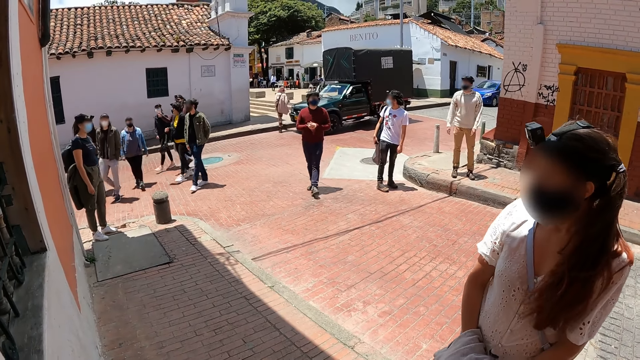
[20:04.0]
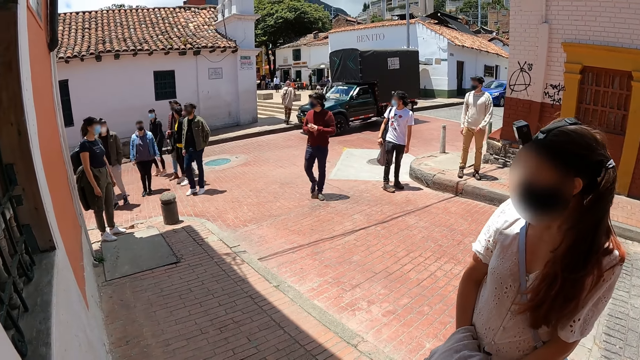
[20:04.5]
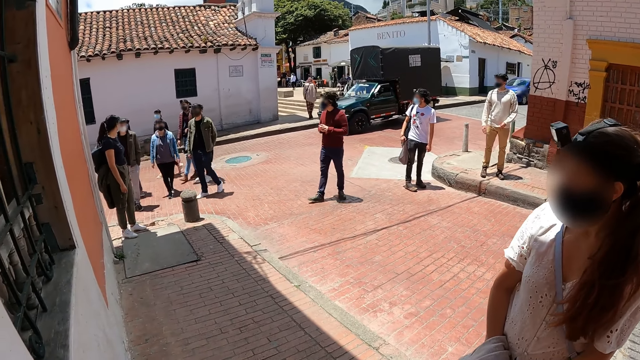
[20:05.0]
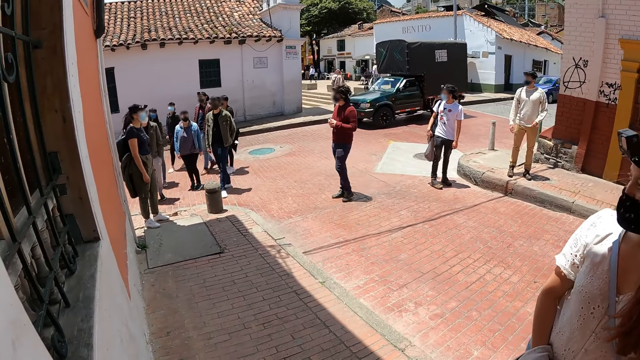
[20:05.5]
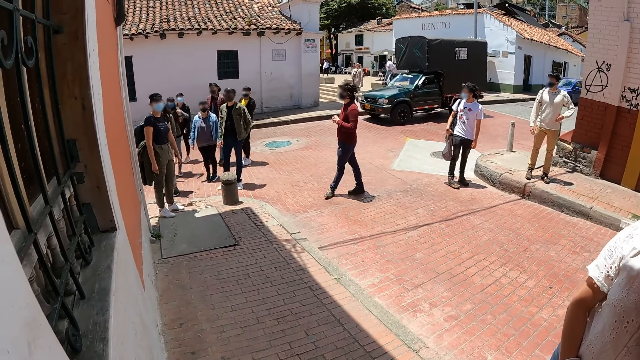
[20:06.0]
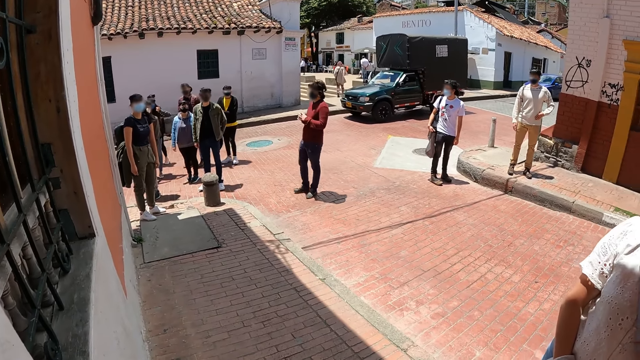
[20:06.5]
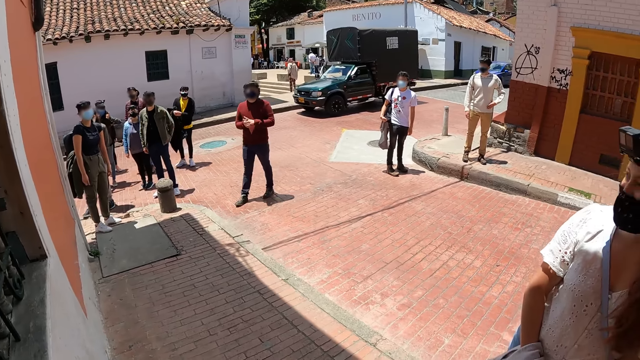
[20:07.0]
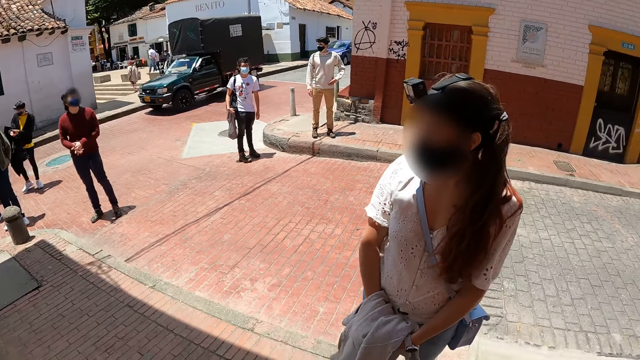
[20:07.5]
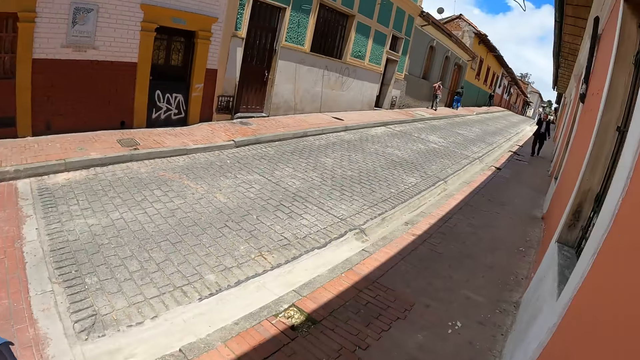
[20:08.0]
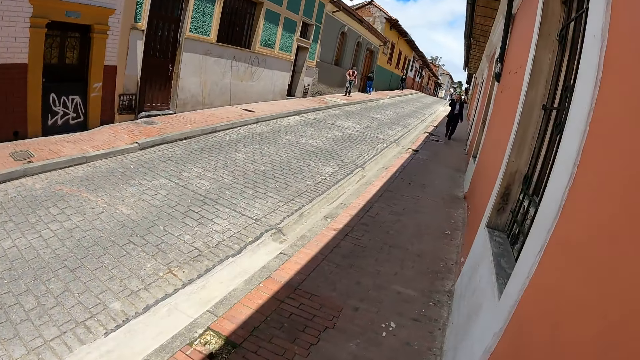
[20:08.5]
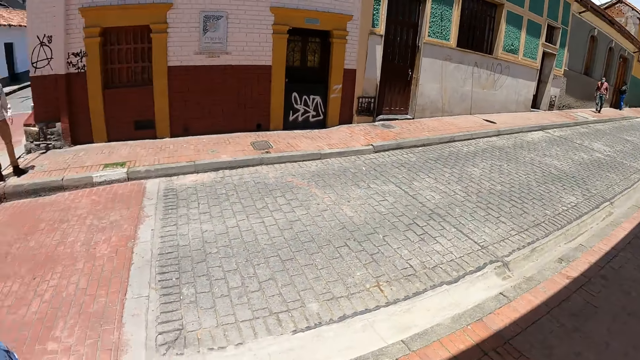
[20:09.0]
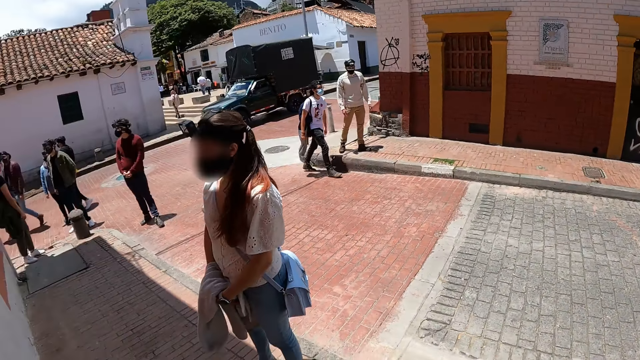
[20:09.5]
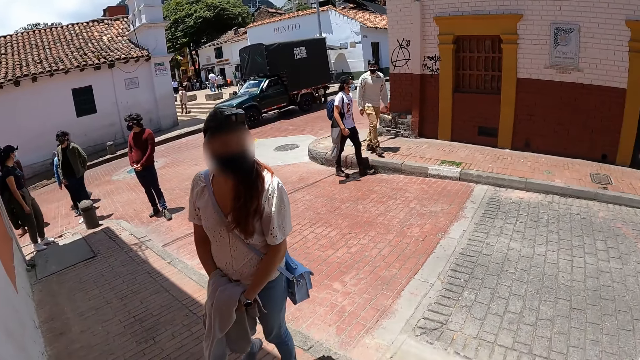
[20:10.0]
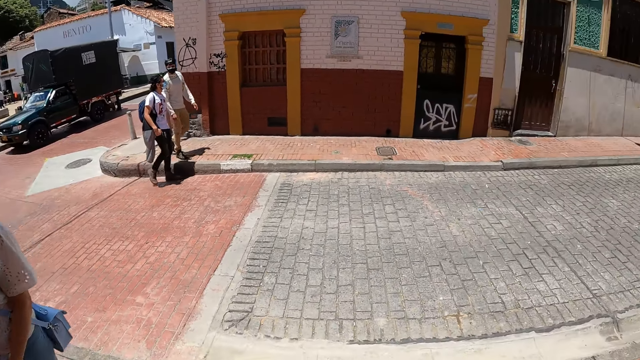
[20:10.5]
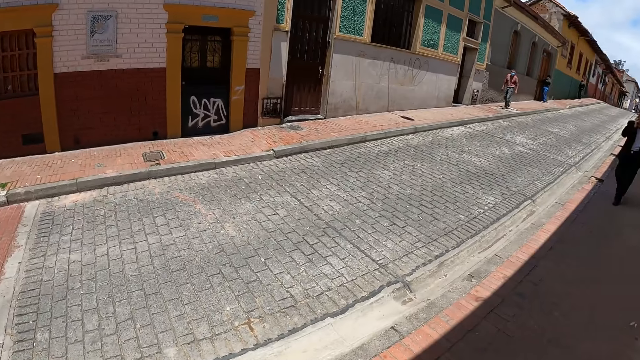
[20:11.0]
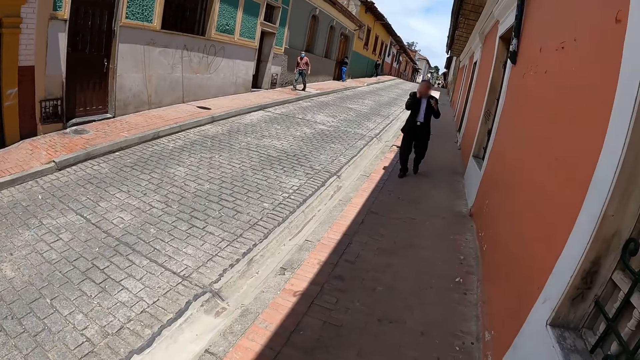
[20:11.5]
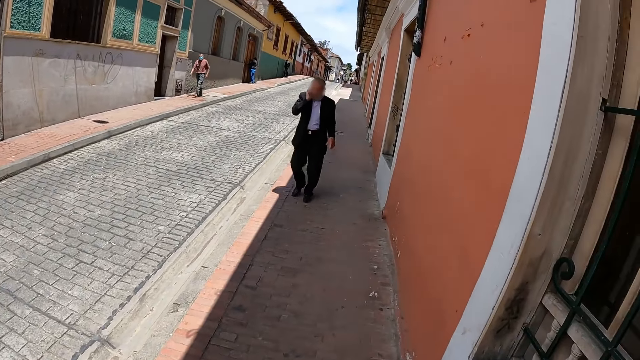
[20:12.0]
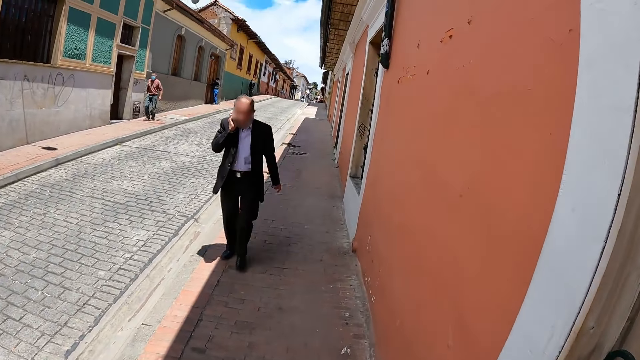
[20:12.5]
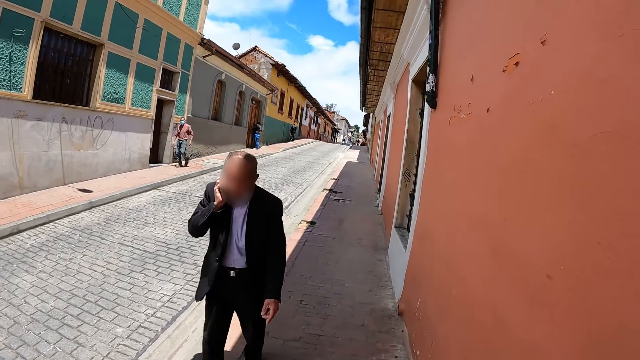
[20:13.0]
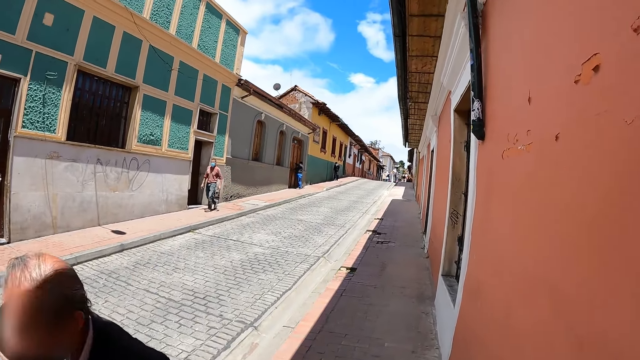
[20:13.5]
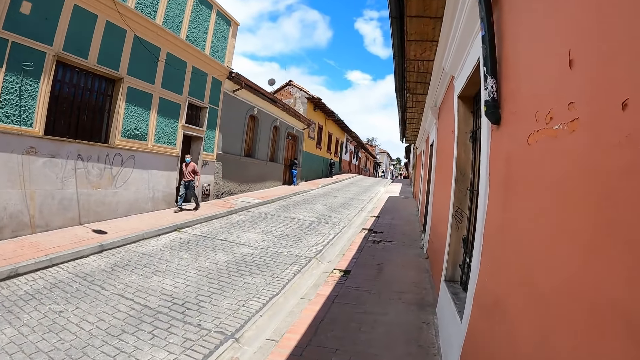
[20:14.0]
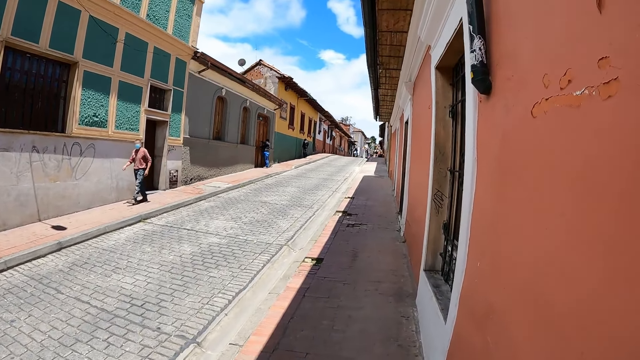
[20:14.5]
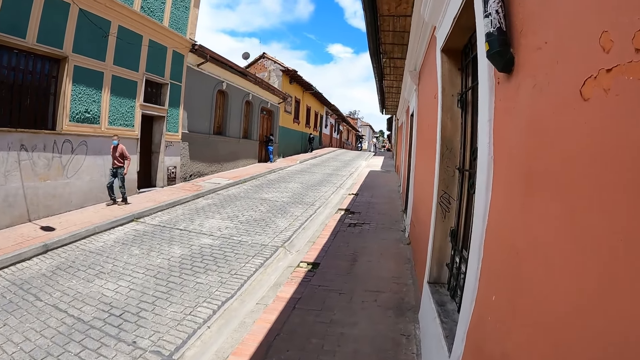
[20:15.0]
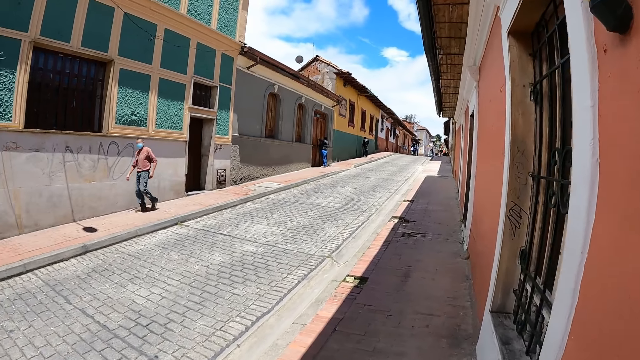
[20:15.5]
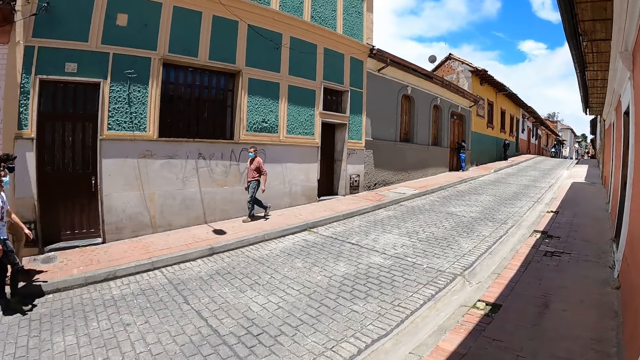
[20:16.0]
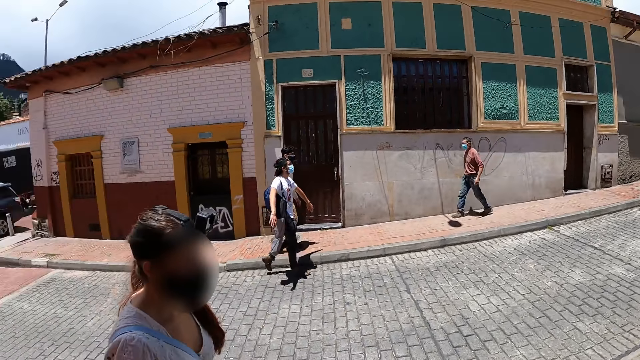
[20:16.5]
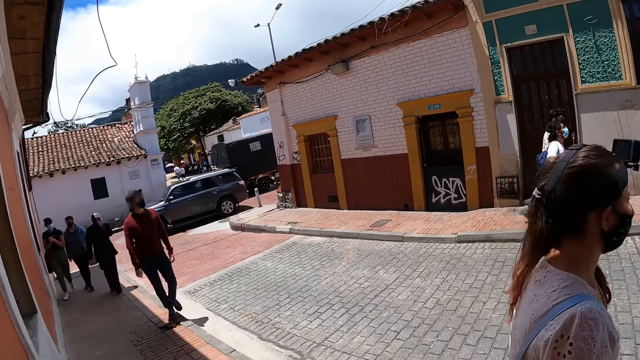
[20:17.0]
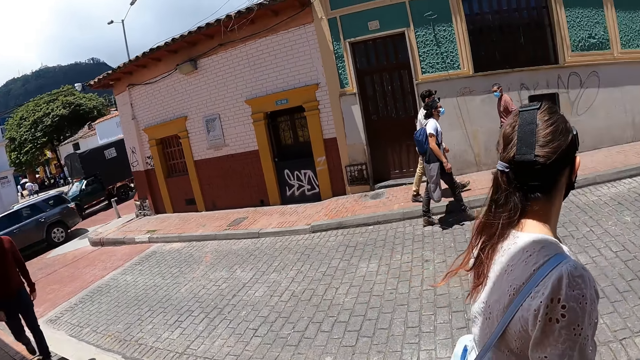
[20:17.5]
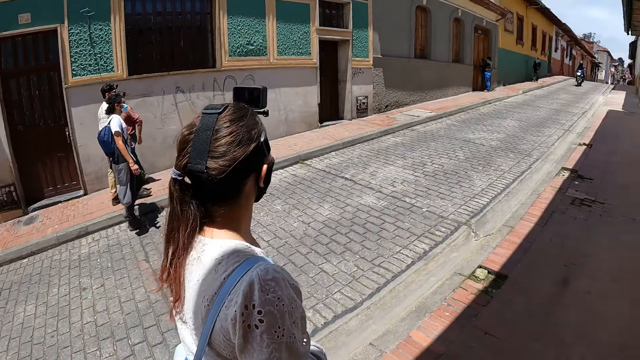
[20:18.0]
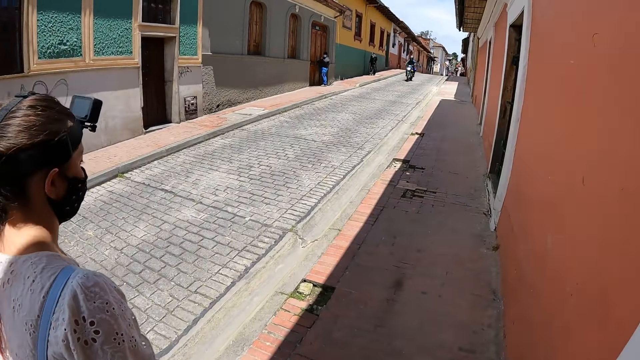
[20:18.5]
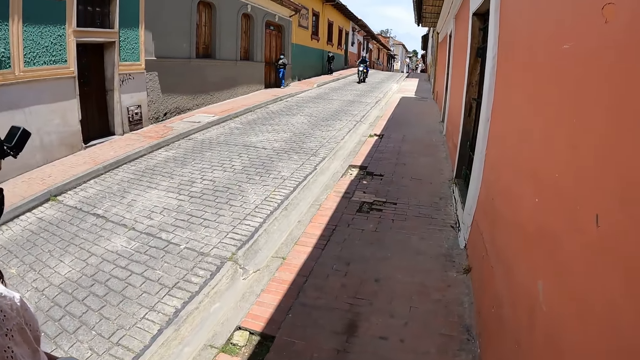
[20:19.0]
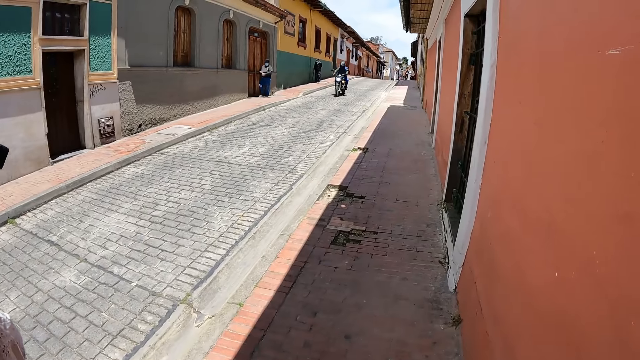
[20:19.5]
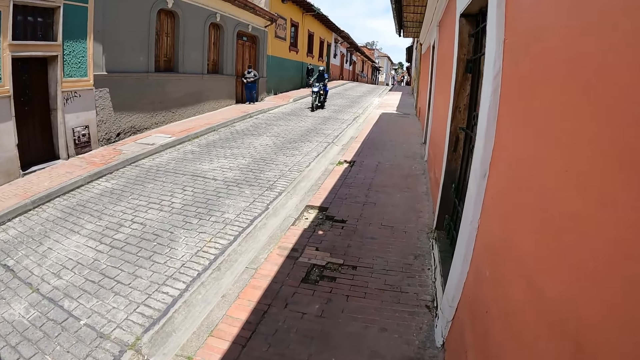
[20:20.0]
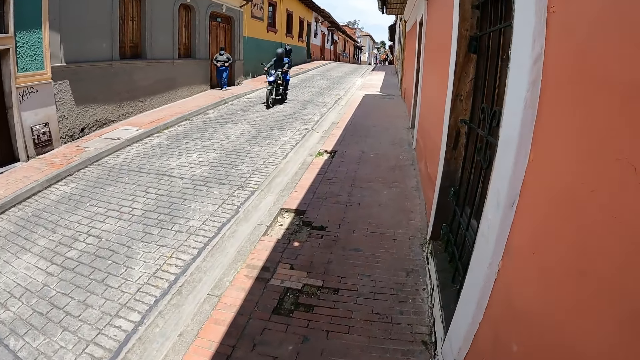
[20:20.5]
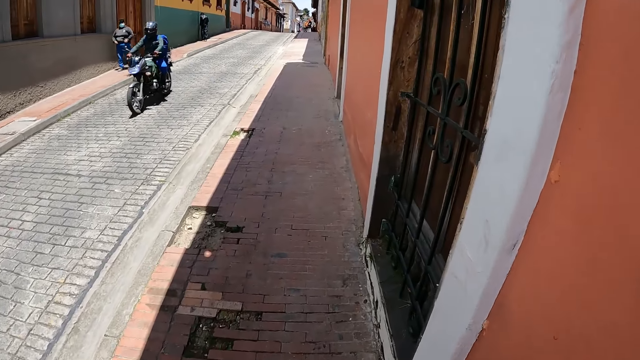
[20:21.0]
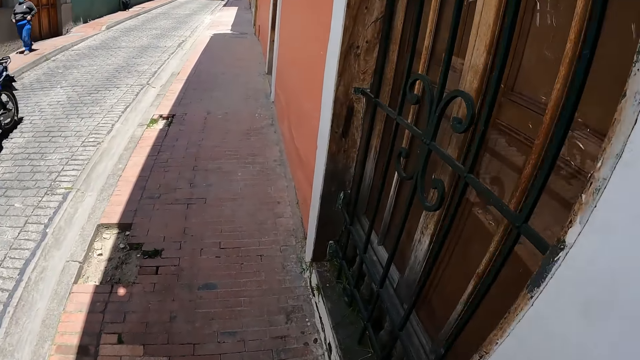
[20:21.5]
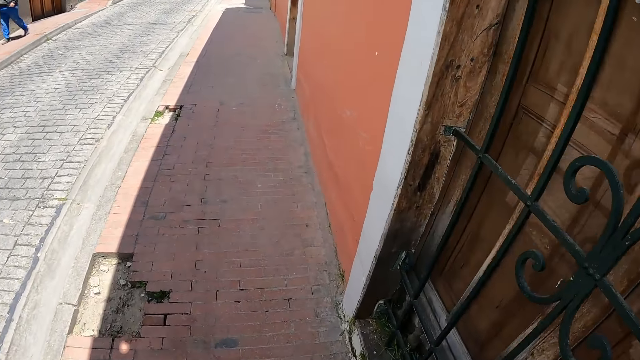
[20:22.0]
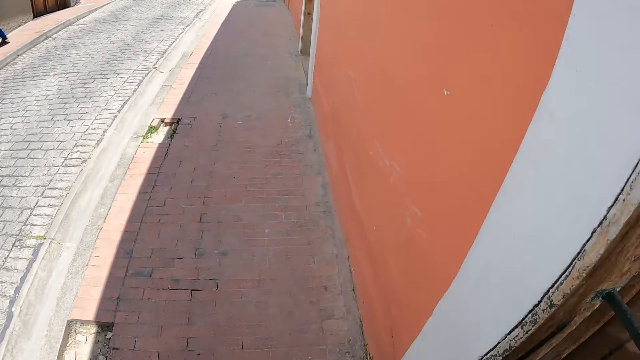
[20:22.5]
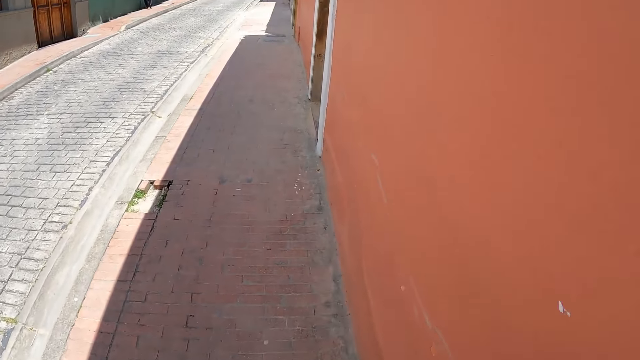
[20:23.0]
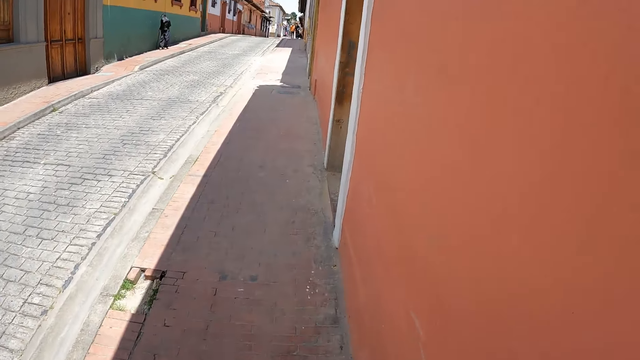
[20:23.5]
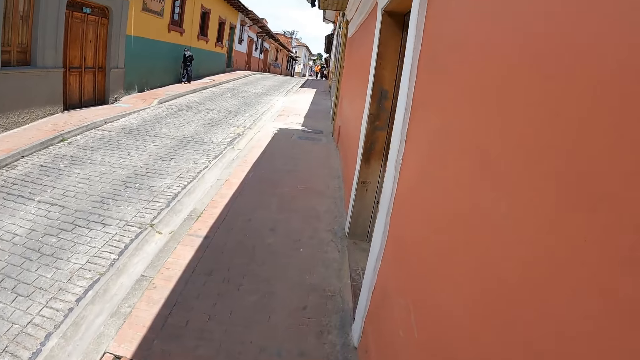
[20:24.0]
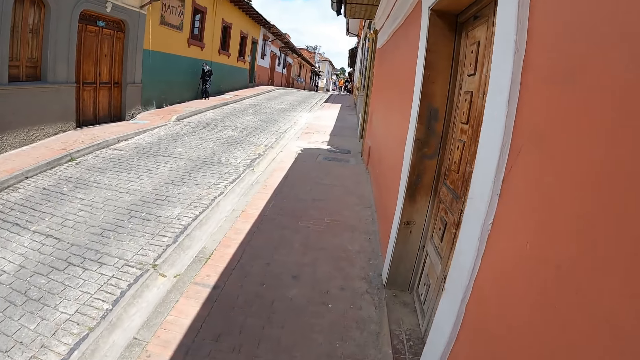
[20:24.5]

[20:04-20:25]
The camera wearer walks around the area. They look around the area. They look at a woman. The woman walks around the area. The camera wearer walks around the area.
